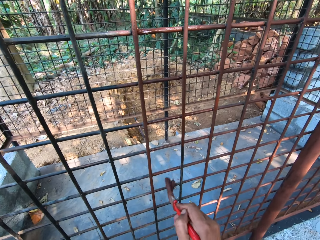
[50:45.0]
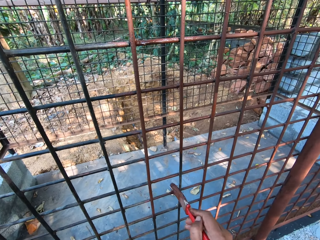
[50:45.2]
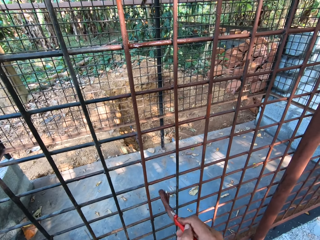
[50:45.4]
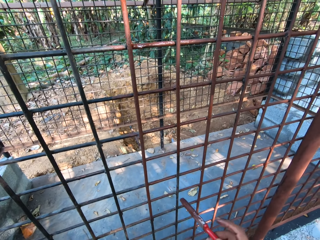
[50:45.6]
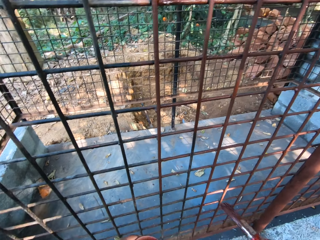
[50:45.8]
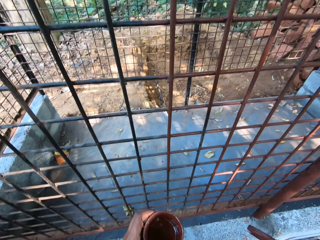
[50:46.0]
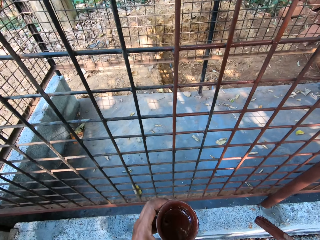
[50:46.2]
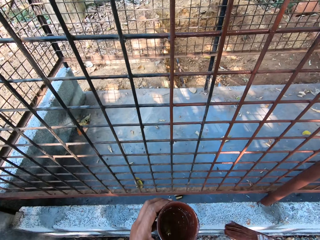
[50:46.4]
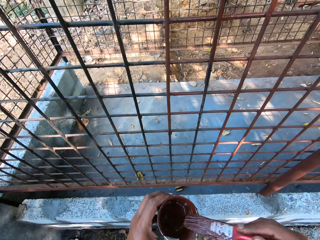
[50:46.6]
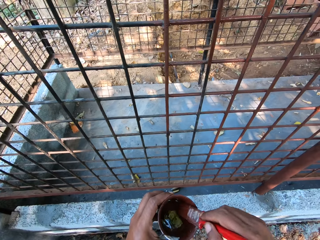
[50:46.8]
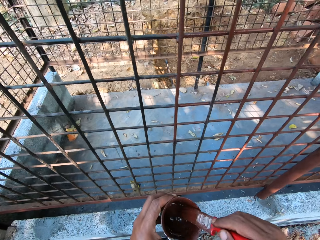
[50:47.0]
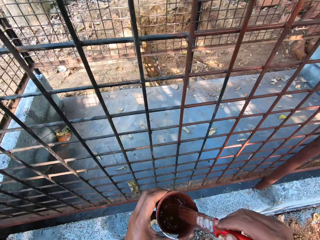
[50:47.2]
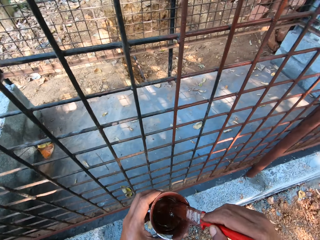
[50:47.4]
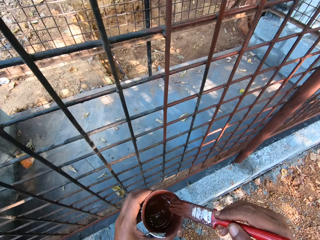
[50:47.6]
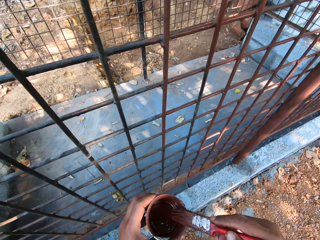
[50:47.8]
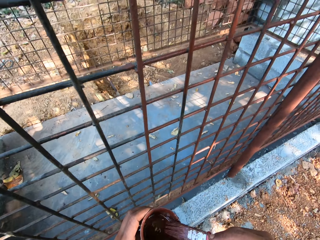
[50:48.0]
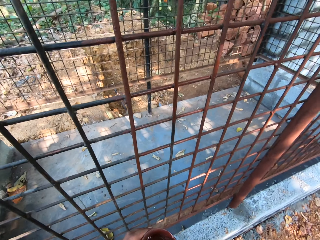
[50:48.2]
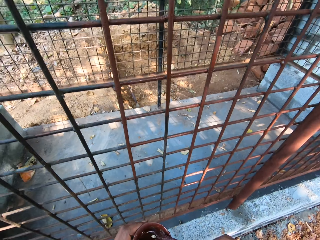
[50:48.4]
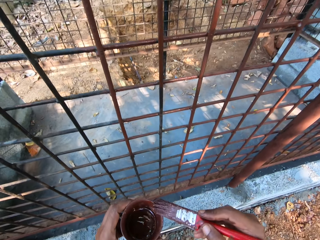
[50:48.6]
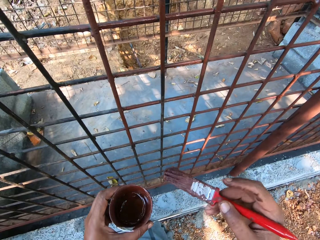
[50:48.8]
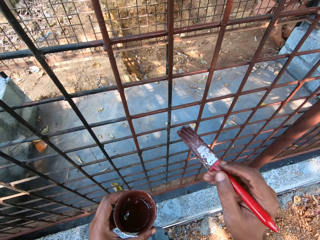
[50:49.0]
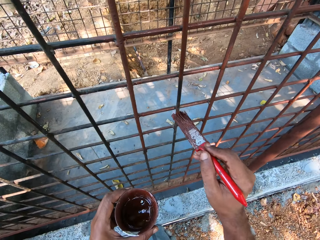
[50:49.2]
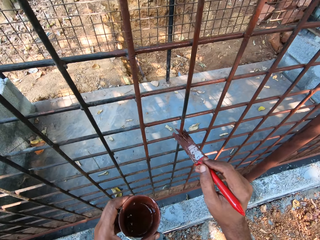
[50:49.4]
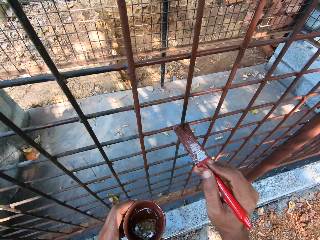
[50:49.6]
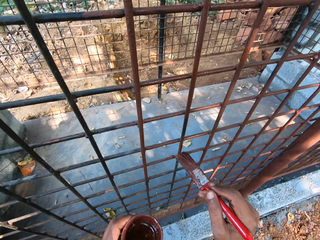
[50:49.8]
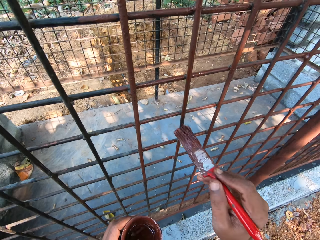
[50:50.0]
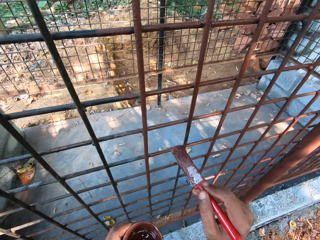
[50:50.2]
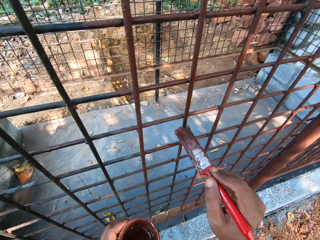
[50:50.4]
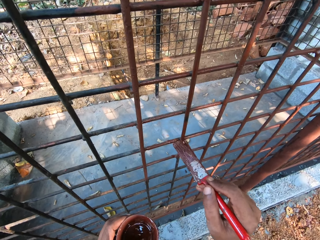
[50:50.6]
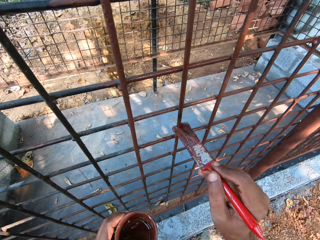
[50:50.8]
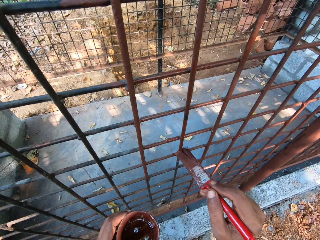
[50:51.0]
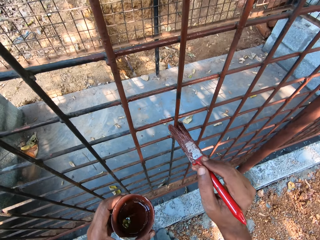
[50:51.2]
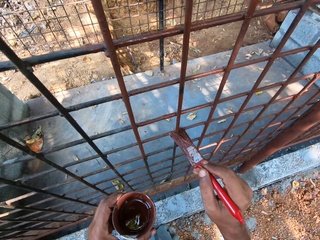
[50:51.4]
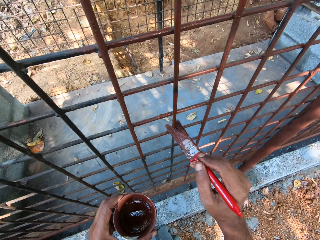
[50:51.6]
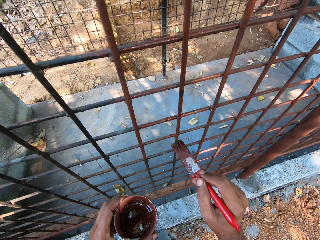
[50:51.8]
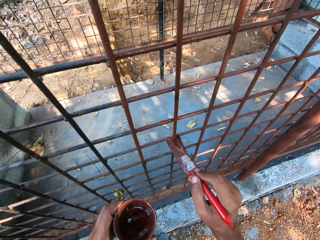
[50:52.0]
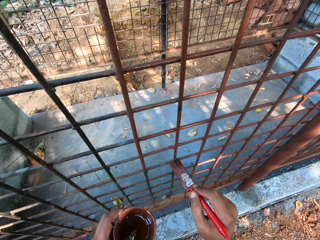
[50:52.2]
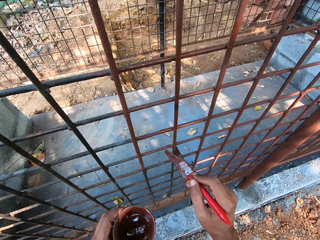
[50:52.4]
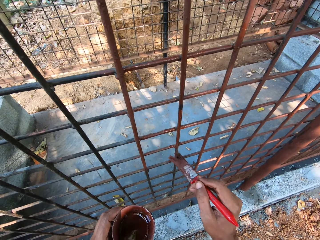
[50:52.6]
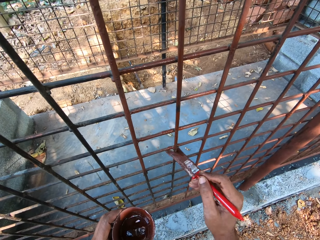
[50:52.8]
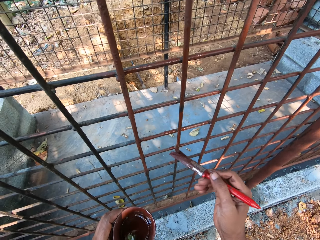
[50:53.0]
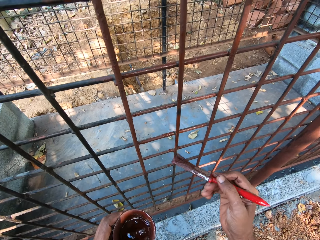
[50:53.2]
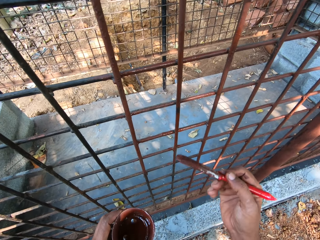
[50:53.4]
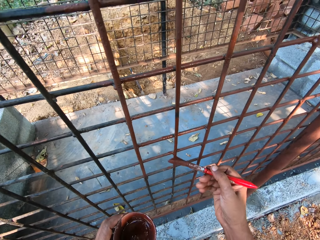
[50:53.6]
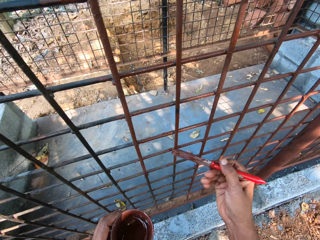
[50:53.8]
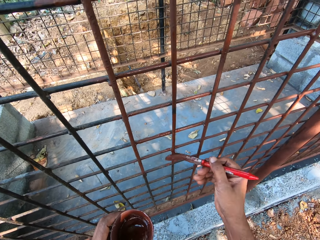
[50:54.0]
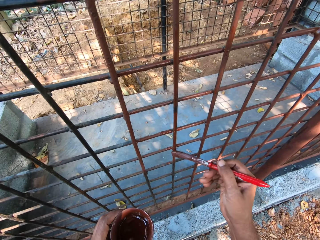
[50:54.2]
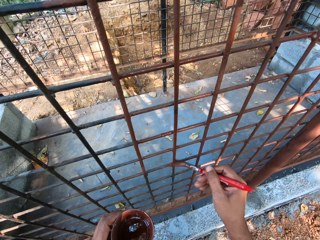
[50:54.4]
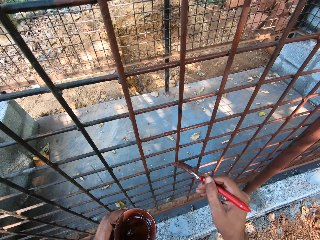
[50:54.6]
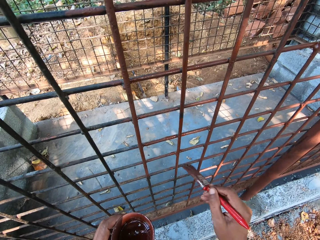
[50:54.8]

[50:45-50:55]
The camera wearer dips the brush in his right hand into a cup of paint in his left hand. He paints the cage with the brush in his right hand.

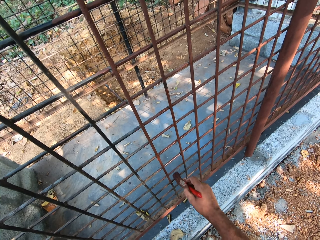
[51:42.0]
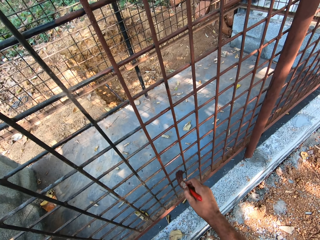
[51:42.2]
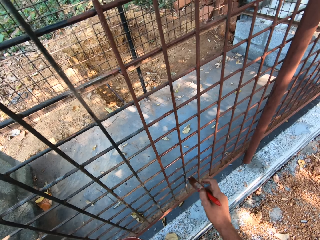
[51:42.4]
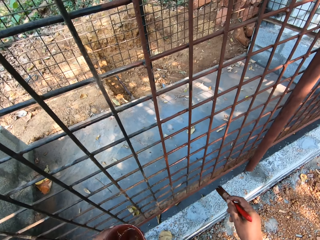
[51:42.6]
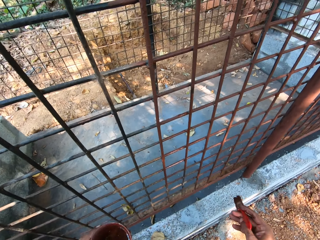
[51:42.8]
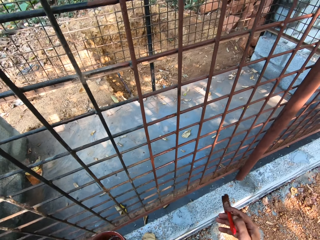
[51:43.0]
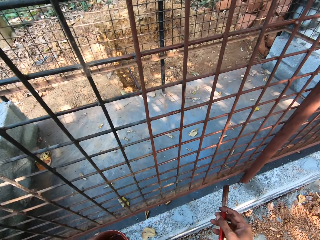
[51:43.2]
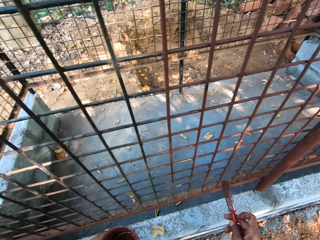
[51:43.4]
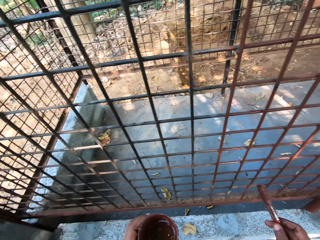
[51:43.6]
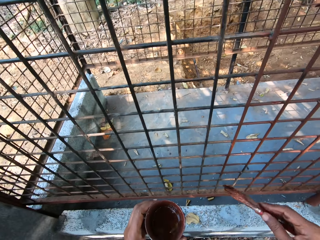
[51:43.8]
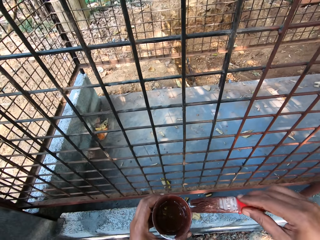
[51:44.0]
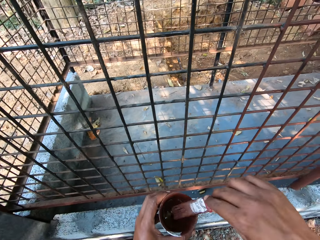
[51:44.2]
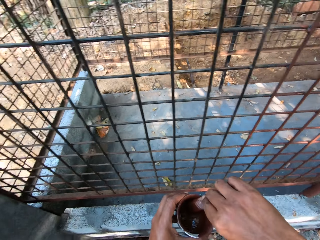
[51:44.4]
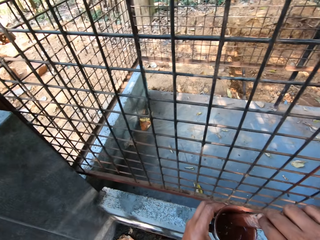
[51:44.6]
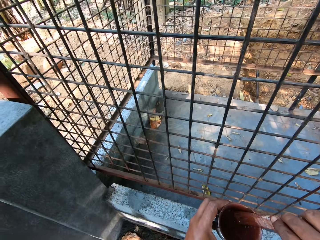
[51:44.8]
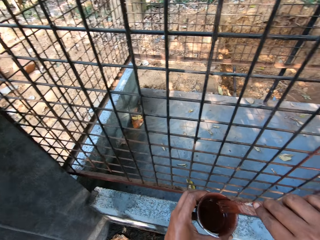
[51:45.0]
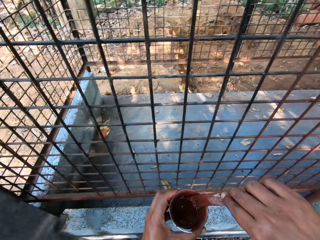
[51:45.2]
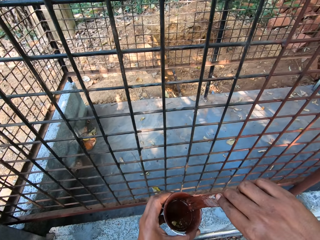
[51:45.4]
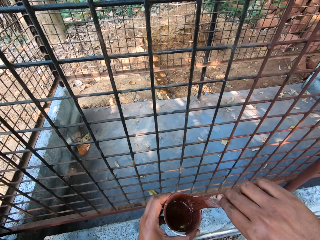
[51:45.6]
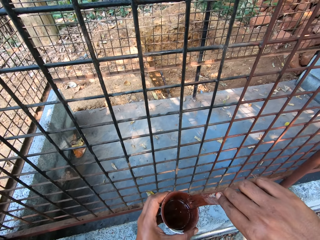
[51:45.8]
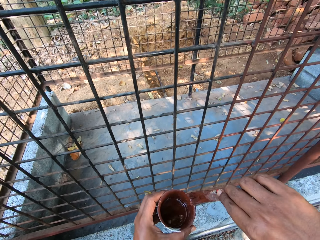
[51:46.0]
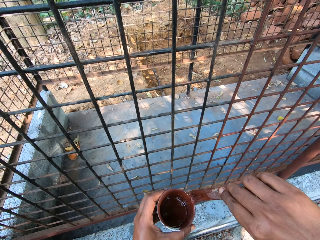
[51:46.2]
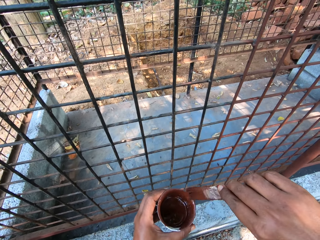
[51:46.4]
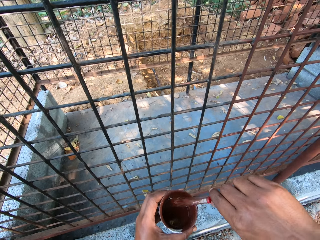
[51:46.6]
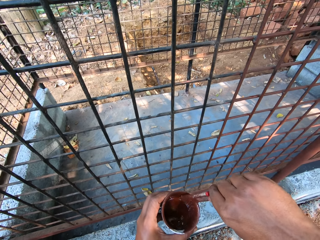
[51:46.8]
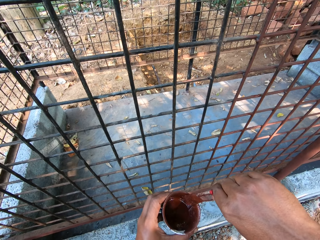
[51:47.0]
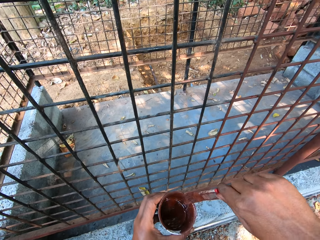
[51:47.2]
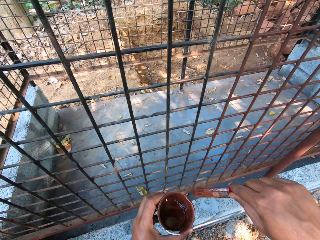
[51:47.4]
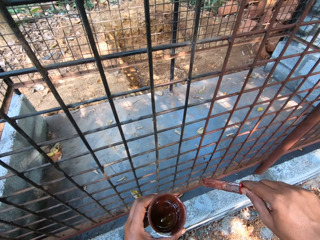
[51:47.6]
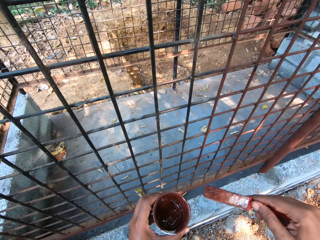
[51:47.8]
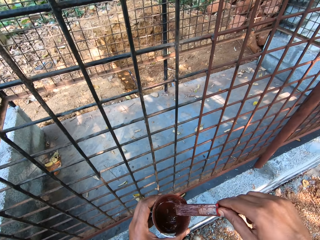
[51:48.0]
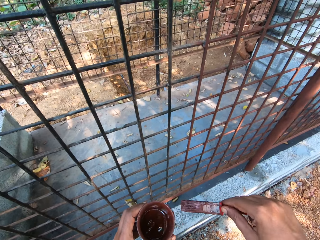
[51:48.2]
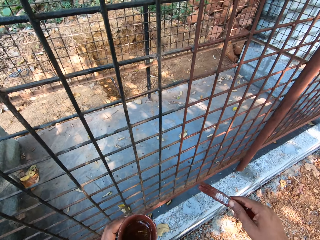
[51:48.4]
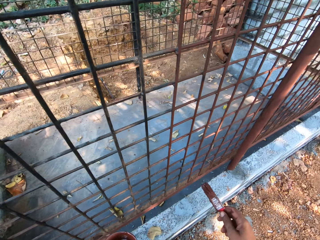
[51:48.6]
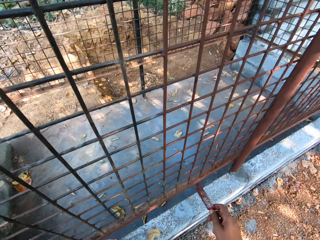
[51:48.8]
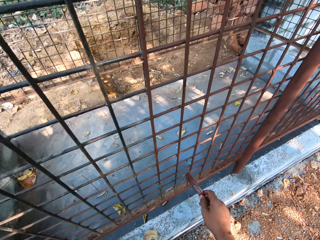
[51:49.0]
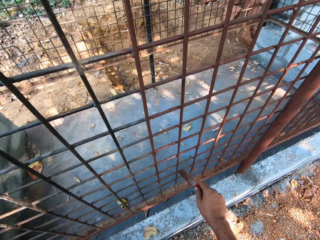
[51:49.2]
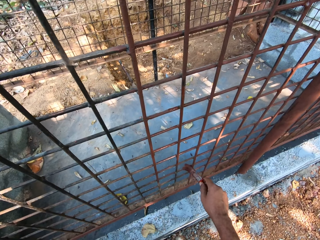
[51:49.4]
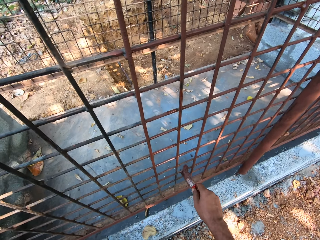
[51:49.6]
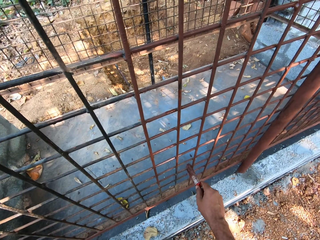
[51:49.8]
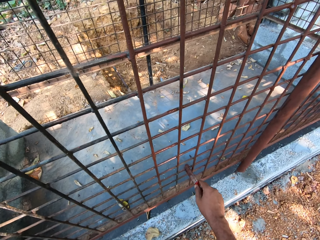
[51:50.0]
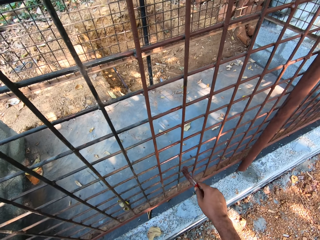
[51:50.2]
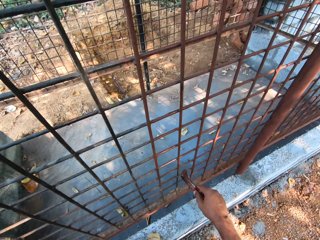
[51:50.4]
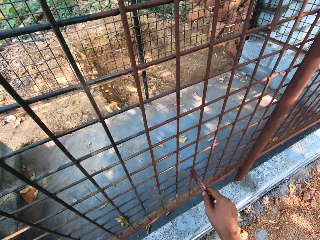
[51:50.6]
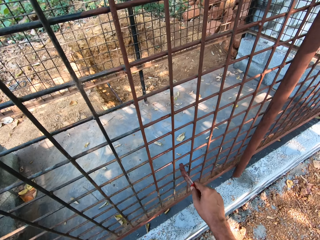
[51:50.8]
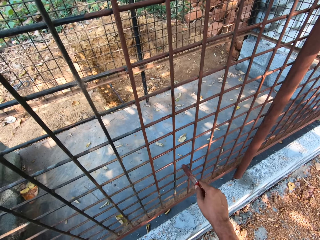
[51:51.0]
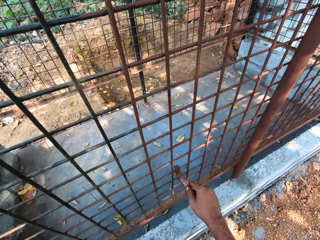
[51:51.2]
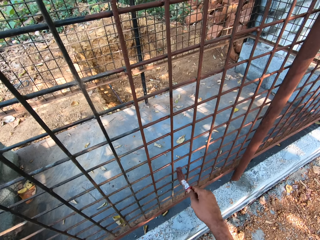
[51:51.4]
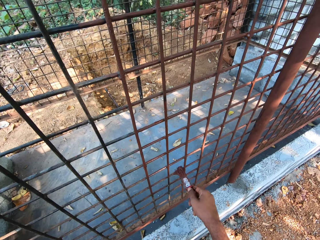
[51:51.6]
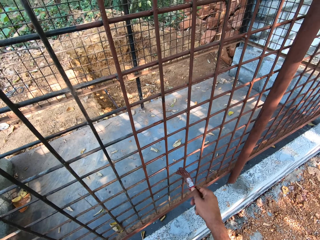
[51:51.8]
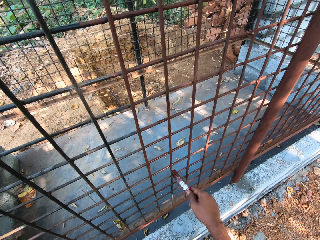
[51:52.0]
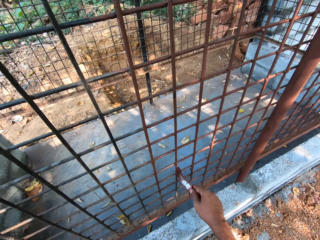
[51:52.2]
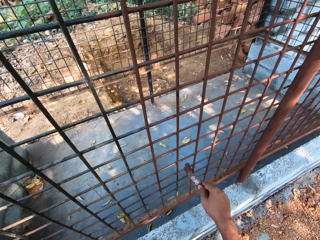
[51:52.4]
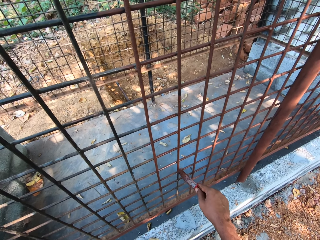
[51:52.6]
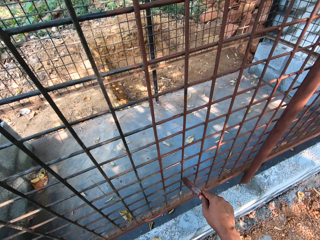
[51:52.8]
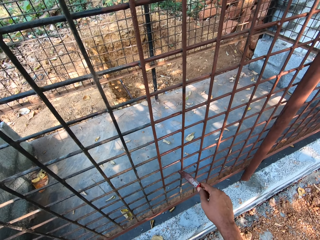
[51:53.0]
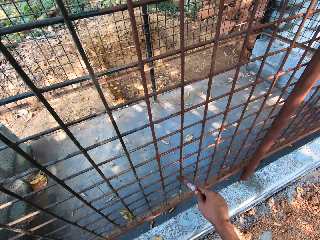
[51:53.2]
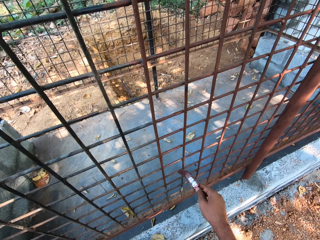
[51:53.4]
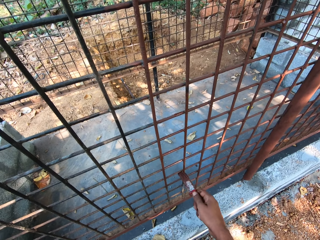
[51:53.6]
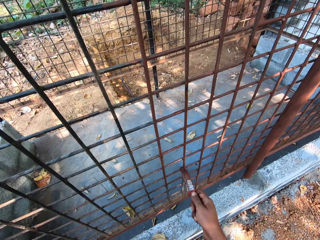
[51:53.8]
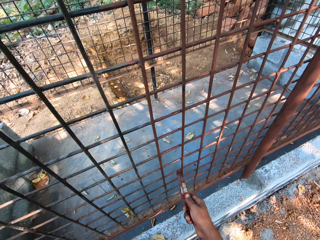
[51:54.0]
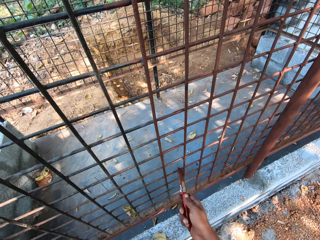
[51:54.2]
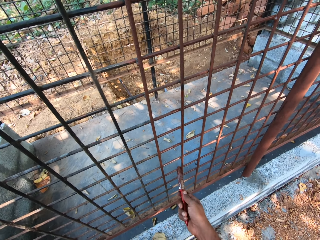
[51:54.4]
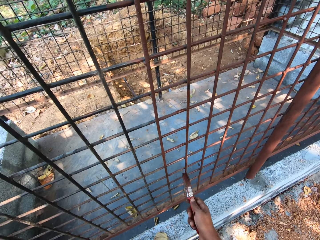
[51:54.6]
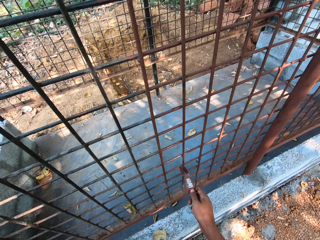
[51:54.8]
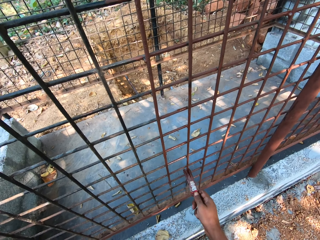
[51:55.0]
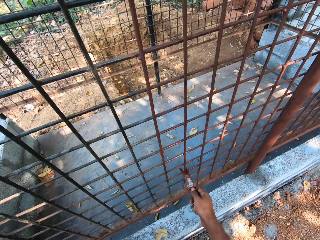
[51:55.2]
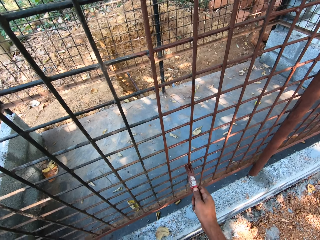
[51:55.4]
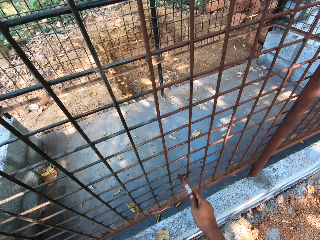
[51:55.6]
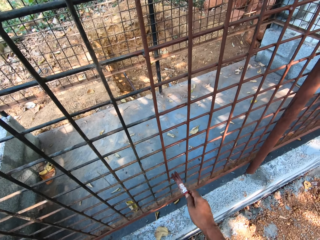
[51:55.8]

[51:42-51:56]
The camera wearer dips the brush in his right hand into the cup of paint in his left hand. He scrapes the brush bristles on the edge of the cup with his right hand. He paints the cage with the brush in his right hand.
